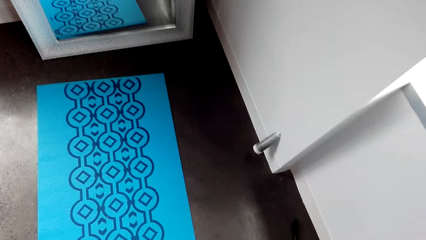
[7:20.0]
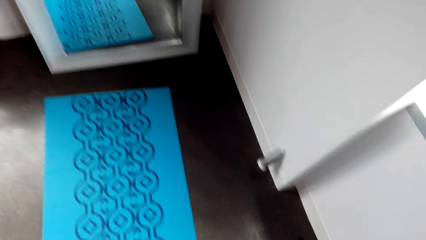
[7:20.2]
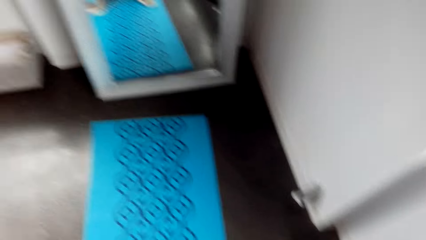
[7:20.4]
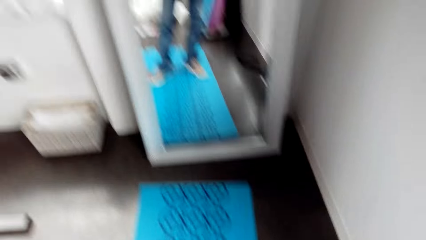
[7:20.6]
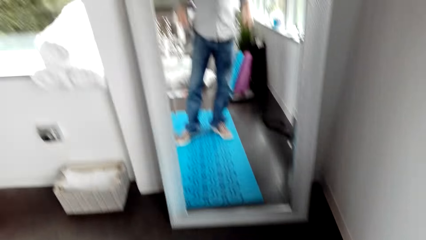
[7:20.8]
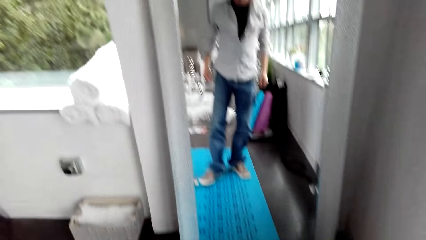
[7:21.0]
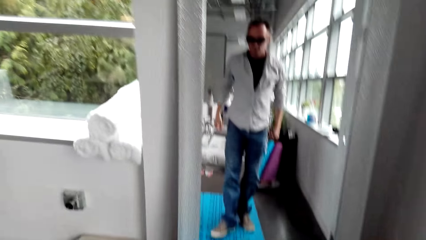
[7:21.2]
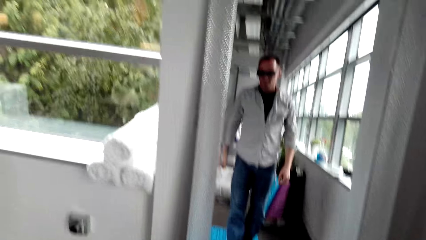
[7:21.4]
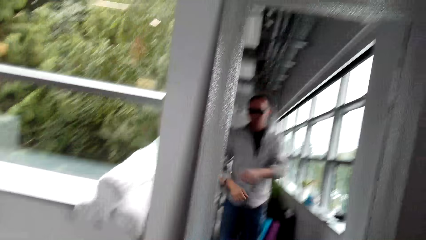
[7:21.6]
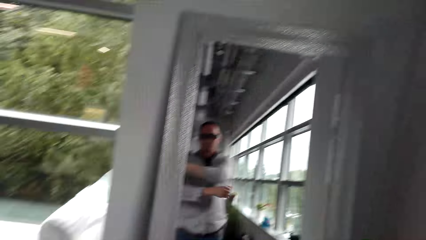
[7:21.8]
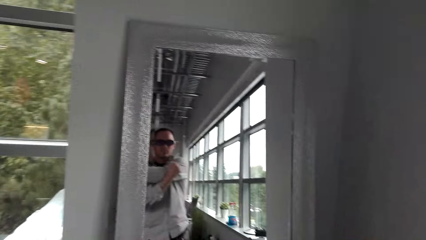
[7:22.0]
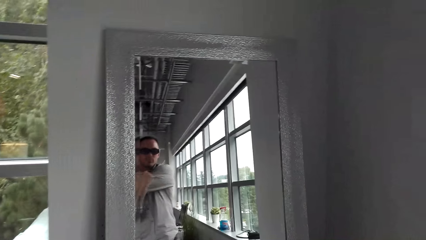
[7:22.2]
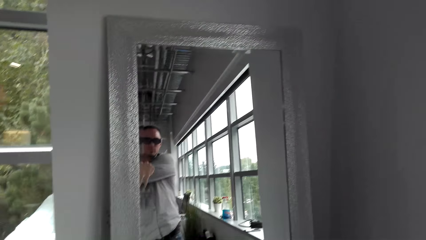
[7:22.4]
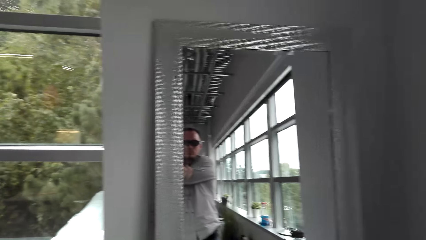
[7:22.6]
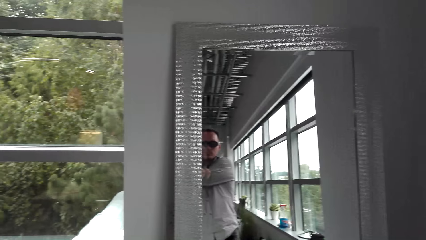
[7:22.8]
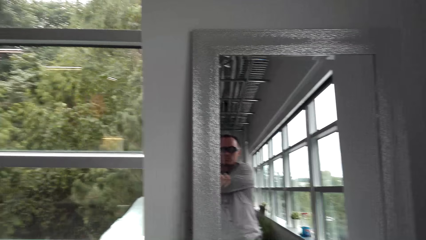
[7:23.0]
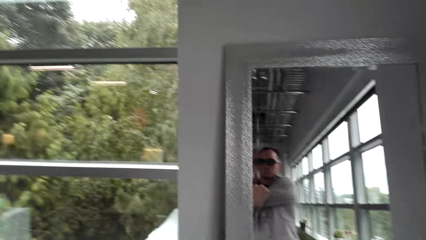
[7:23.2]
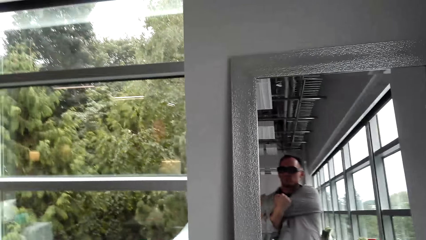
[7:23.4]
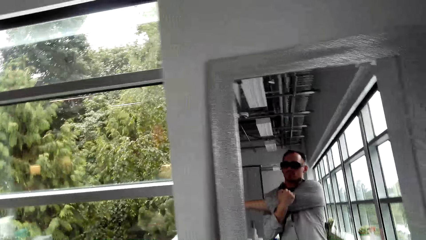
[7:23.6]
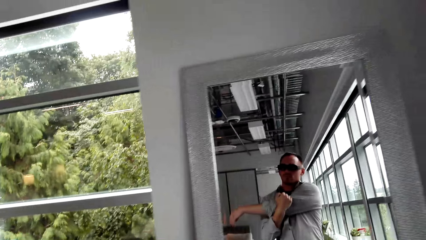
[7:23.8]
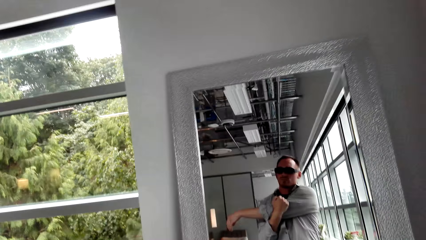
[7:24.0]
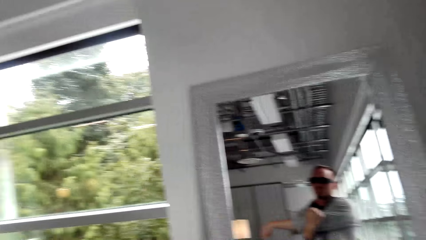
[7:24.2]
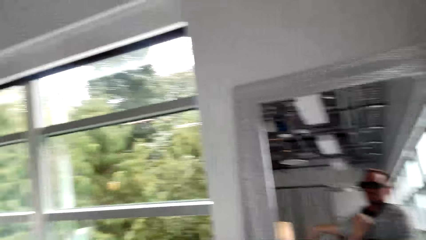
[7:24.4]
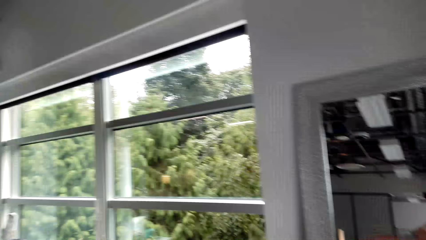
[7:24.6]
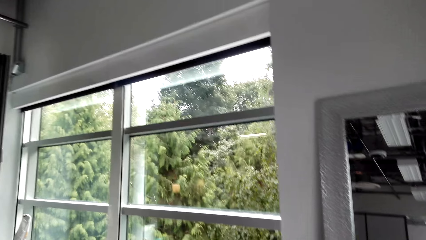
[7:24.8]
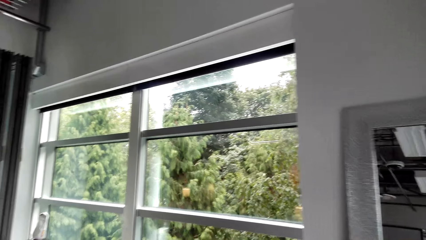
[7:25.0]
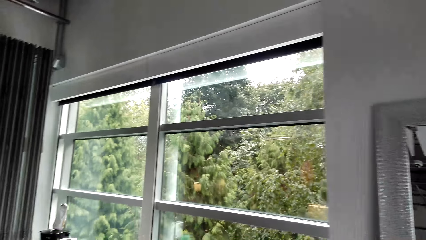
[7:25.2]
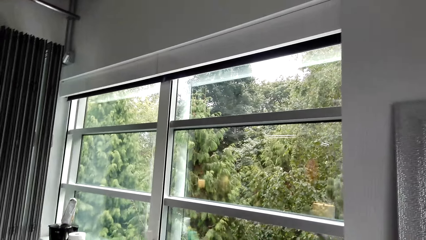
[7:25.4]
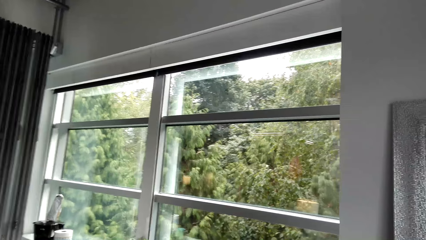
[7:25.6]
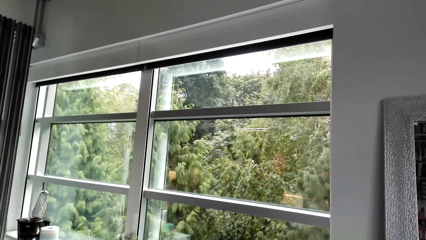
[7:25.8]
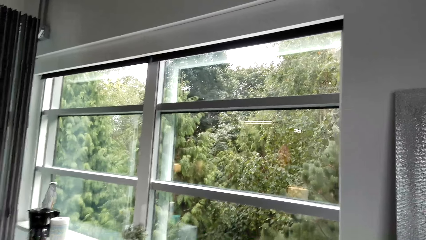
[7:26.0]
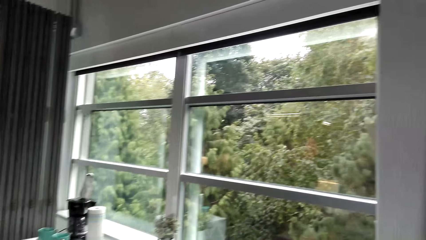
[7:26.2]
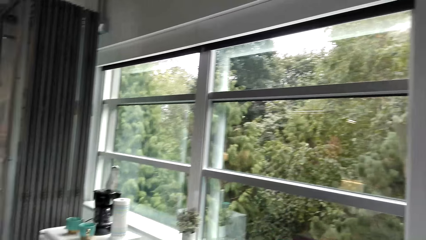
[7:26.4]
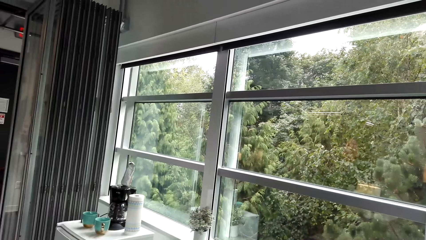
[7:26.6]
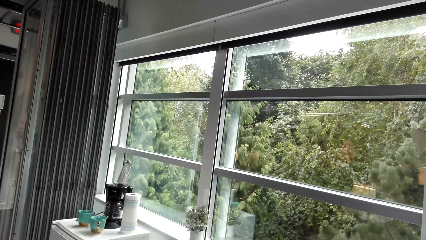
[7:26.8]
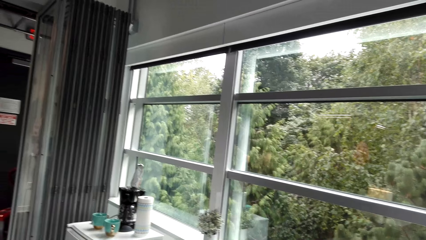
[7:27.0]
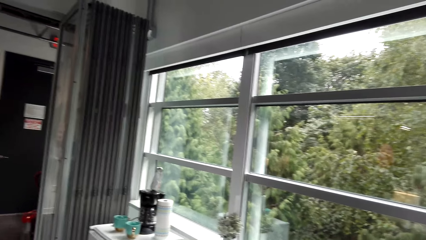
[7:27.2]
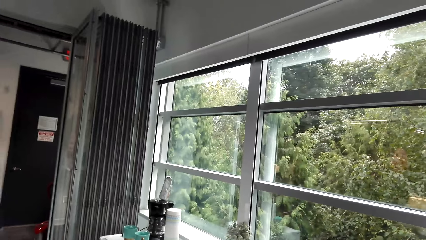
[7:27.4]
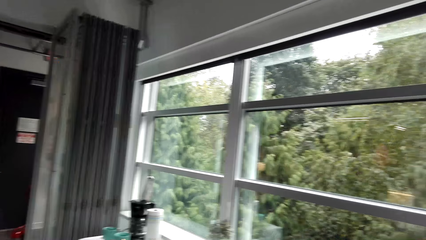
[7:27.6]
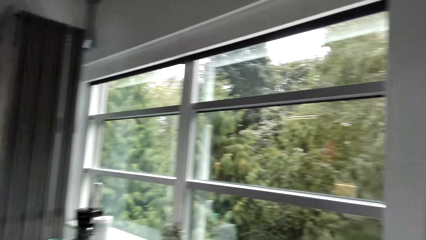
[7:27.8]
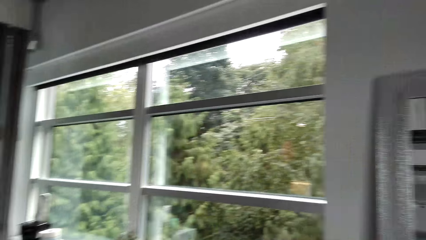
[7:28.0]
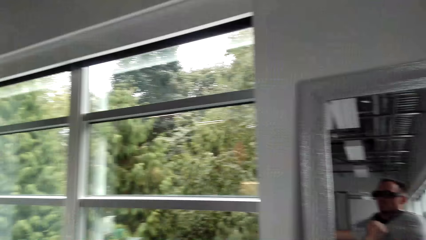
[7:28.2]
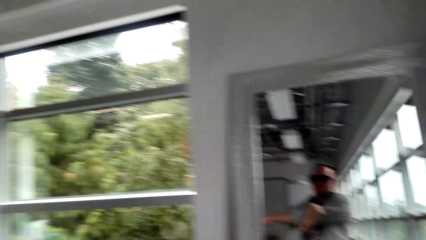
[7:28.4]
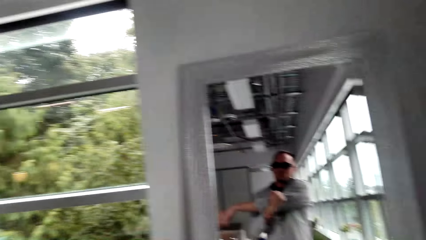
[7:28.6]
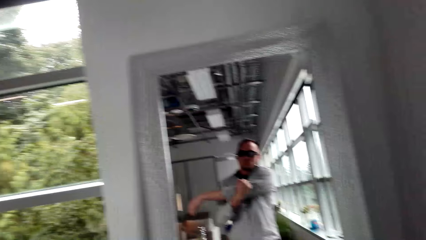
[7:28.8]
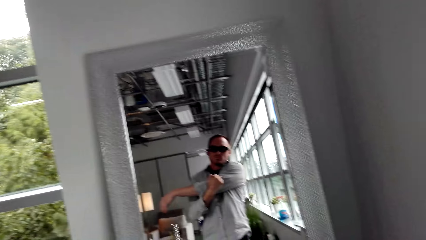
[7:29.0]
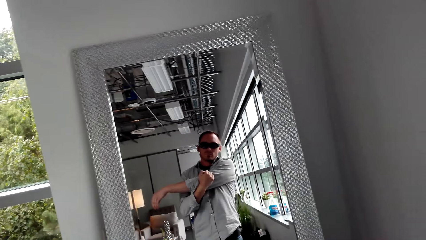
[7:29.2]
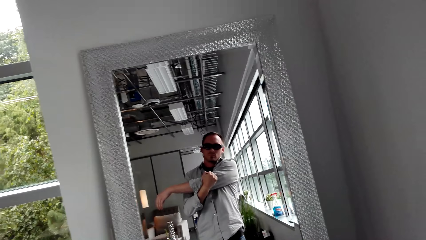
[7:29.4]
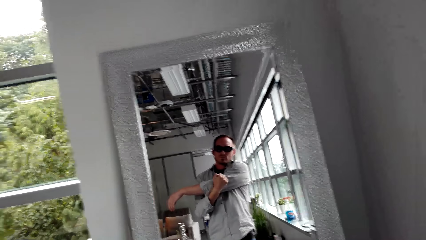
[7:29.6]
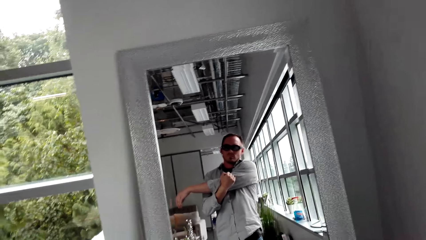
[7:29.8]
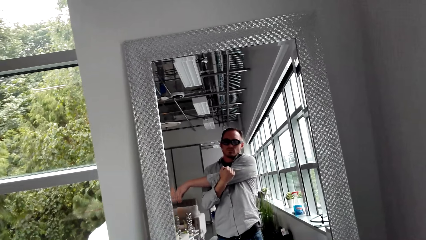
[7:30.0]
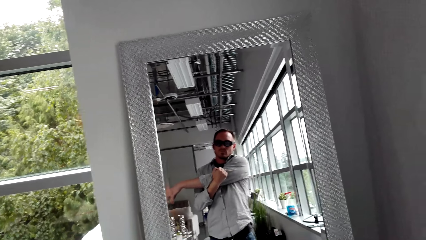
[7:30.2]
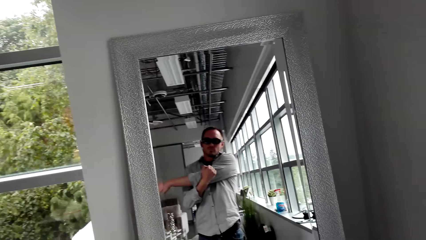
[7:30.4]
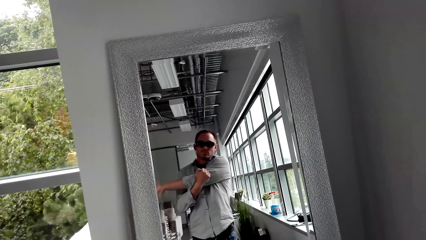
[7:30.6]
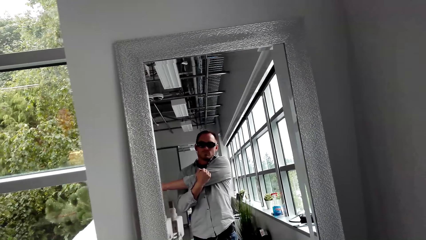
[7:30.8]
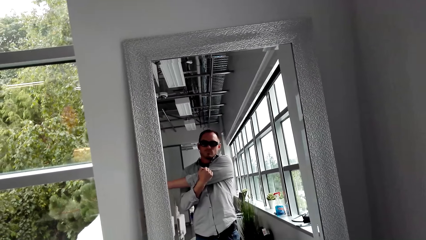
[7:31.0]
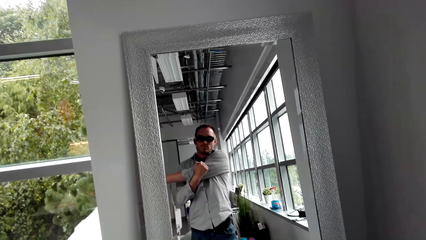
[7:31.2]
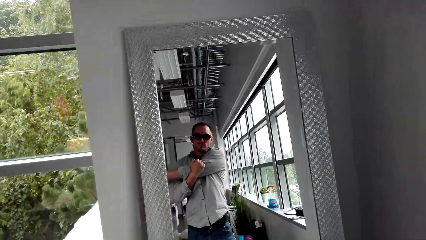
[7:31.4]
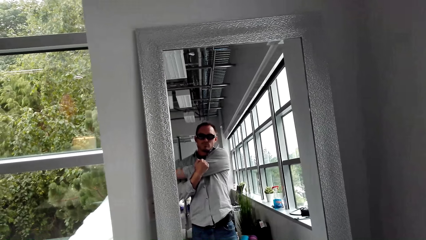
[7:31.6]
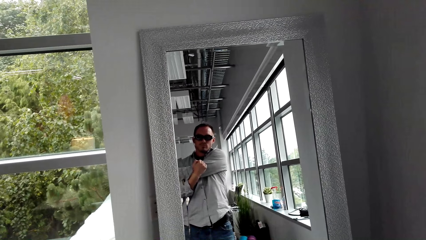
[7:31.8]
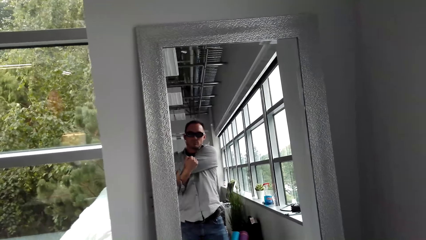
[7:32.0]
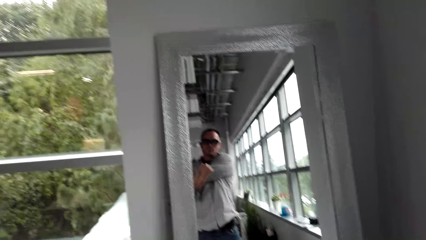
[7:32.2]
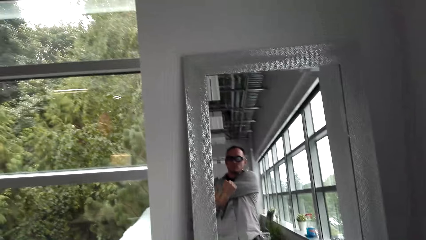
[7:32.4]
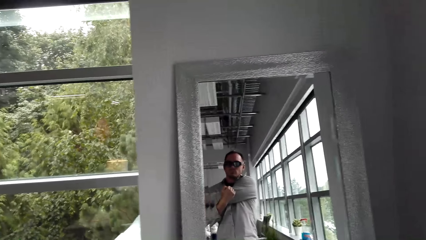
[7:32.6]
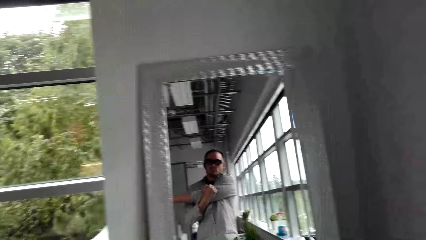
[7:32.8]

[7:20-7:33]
The camera wearer exercises. He stretches his right arm. He looks around the room. He stretches his right arm. He looks in the mirror.

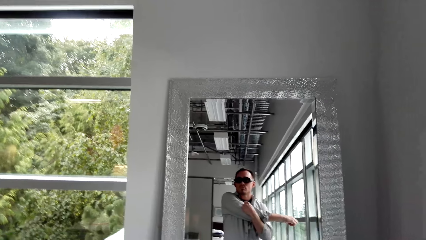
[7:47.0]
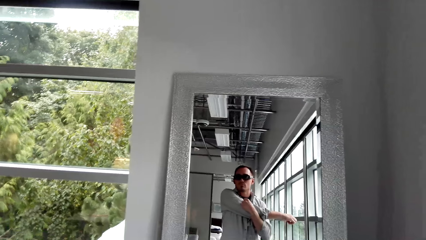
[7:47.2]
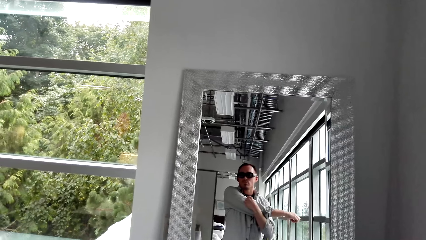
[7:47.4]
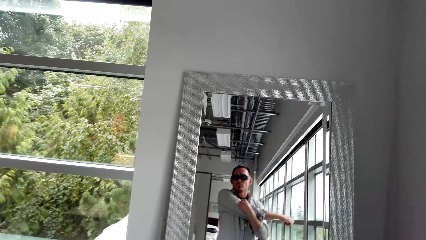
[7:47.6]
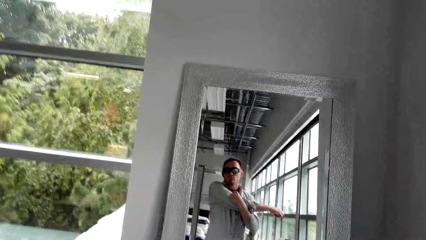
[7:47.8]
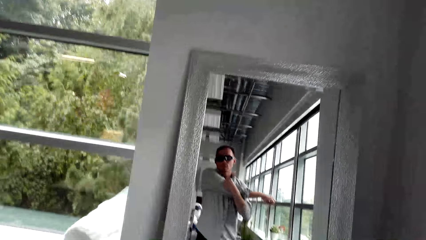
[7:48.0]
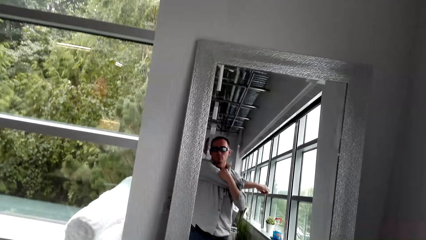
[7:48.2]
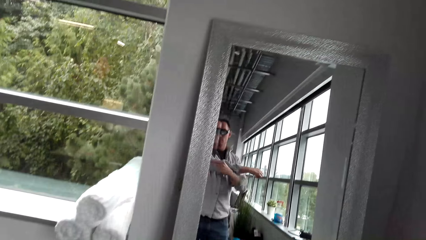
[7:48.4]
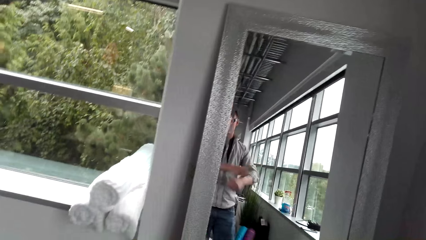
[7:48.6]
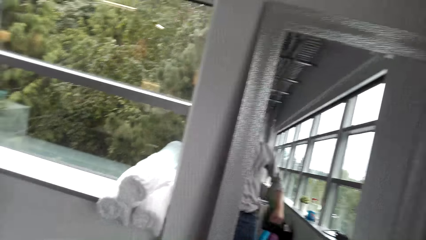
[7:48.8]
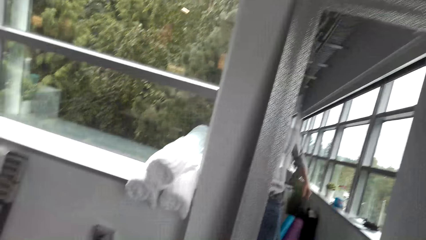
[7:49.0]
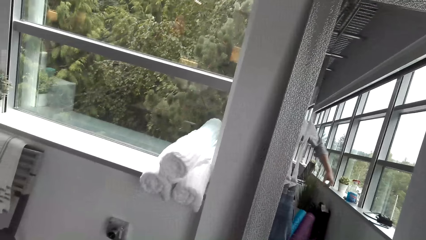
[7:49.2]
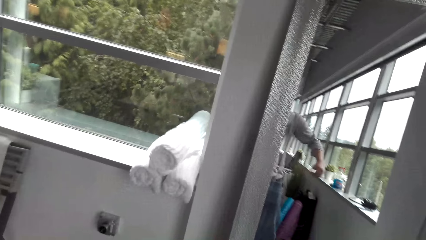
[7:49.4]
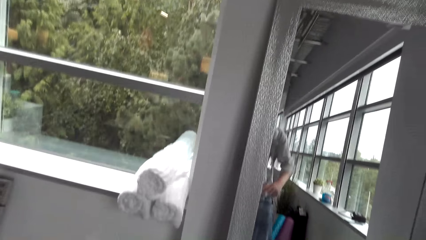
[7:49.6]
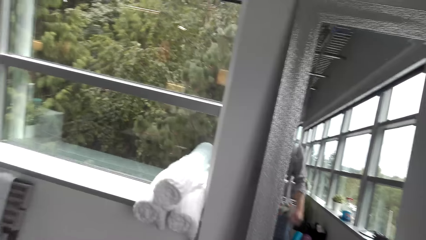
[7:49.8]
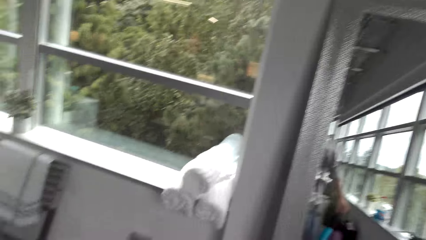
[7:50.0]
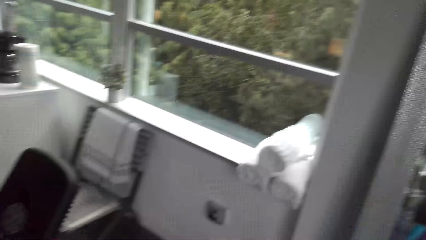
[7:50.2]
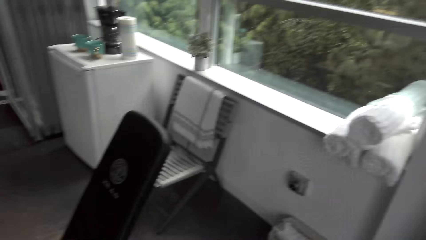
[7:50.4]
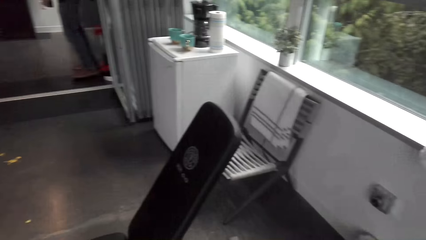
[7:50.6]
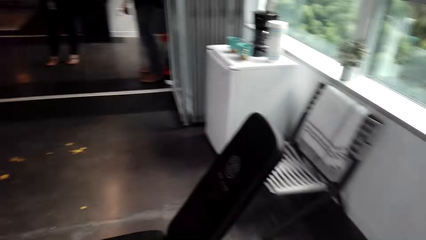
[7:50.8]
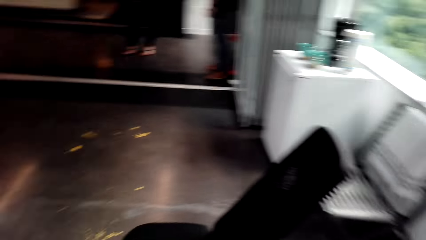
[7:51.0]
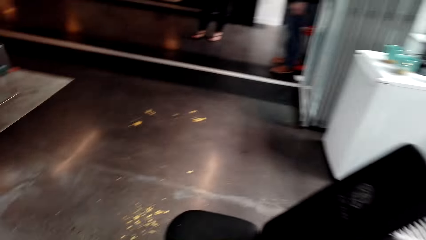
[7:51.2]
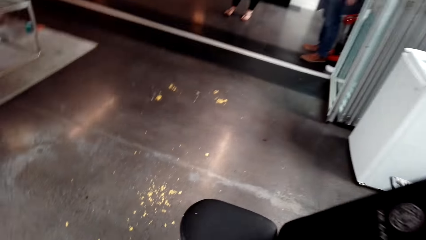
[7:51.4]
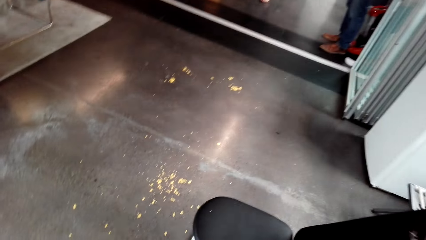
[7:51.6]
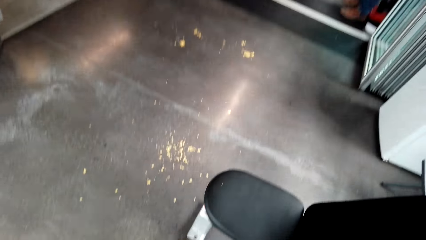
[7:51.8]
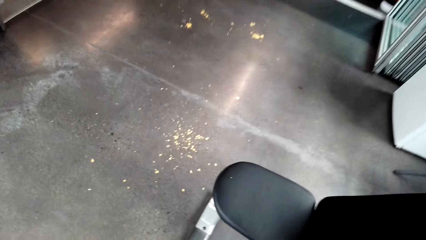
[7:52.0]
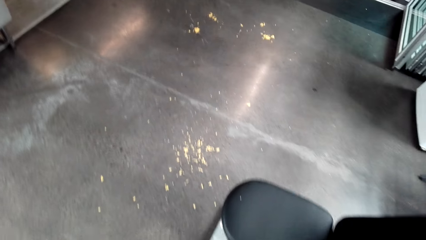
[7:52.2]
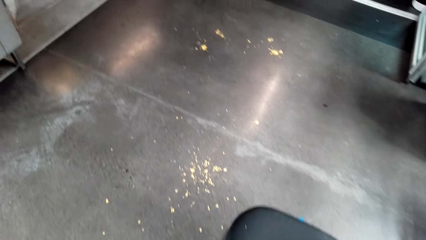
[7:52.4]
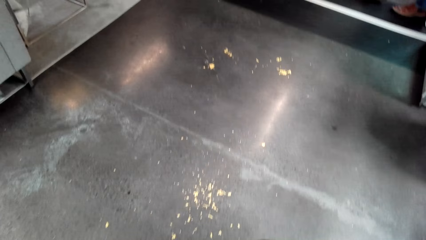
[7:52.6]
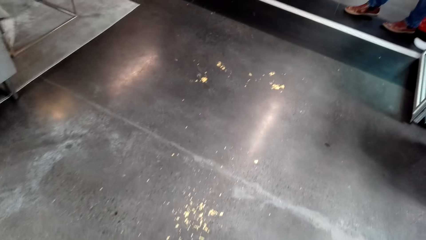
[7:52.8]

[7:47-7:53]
The camera wearer looks around. They walk around the room.
